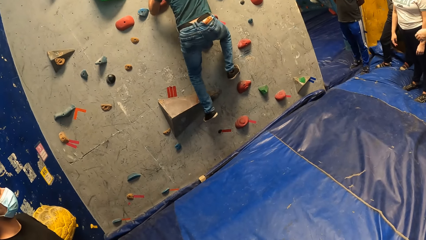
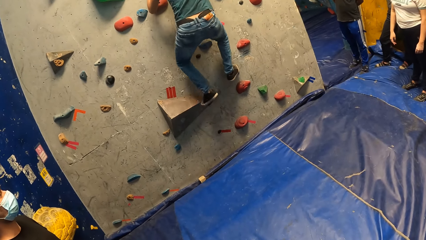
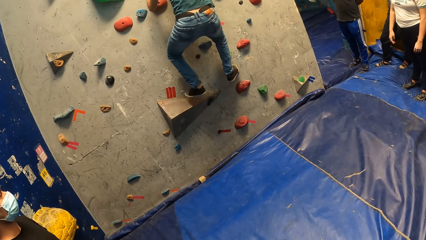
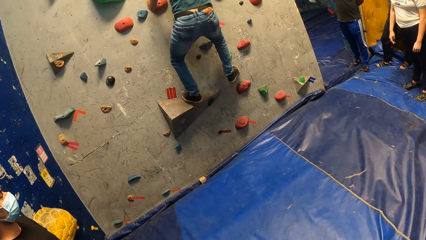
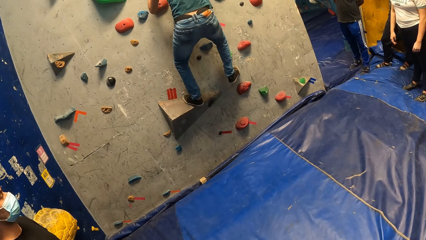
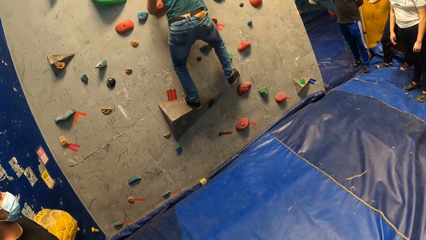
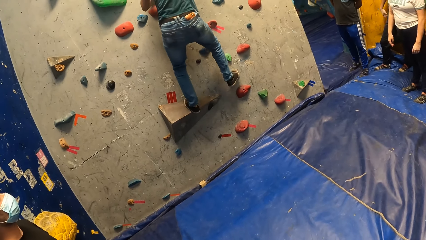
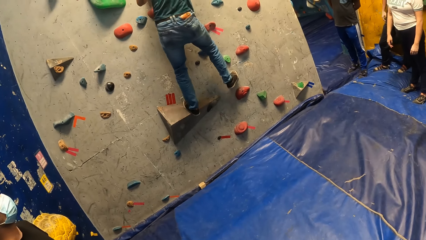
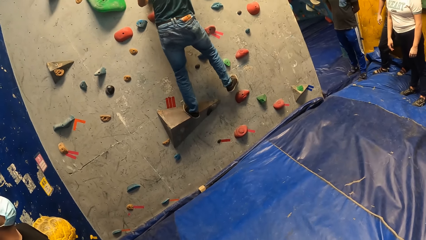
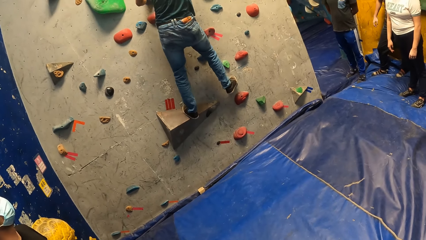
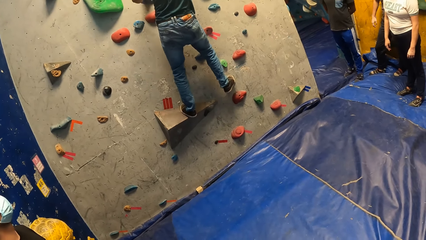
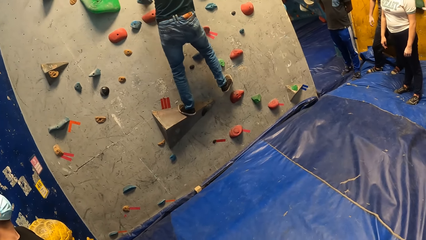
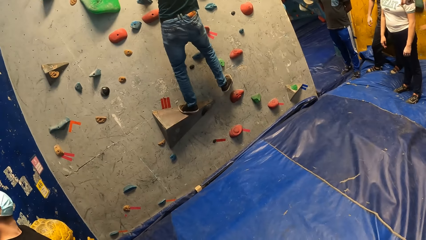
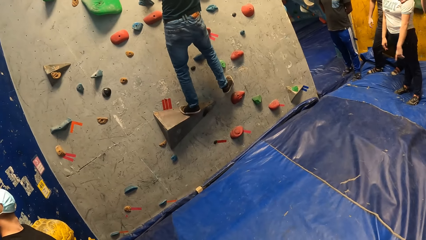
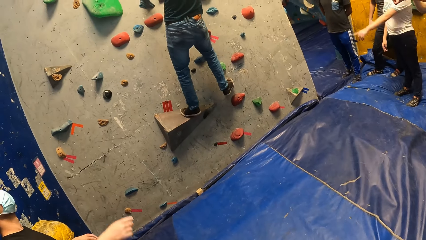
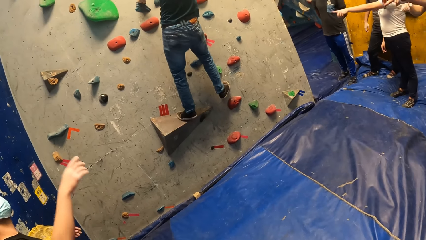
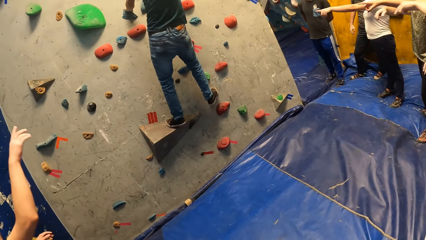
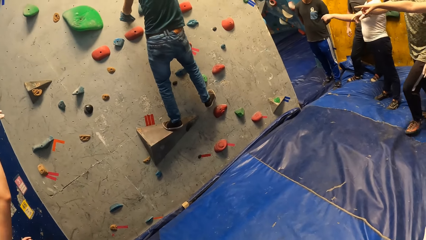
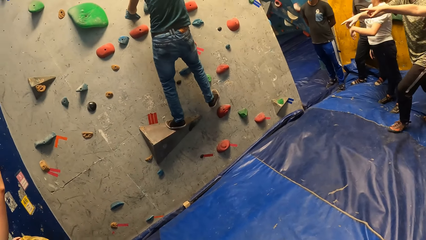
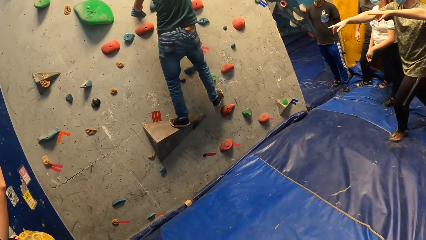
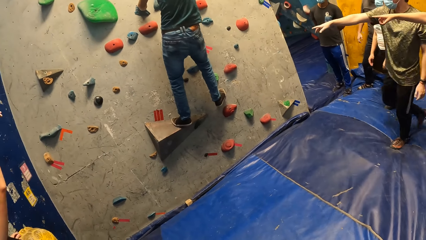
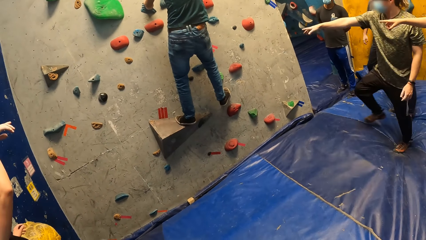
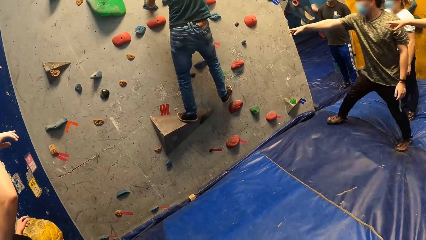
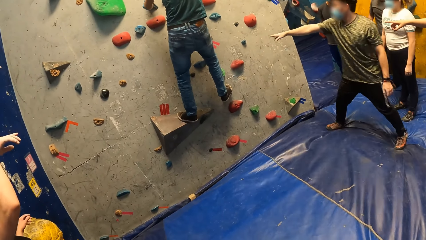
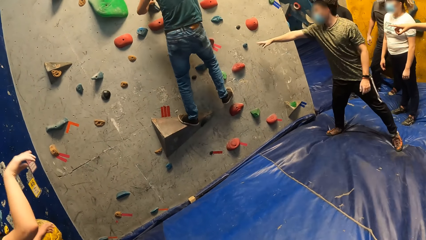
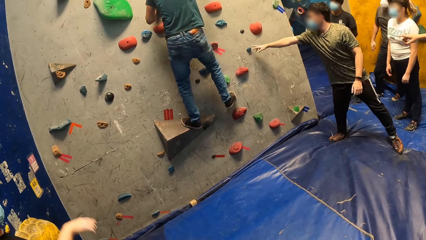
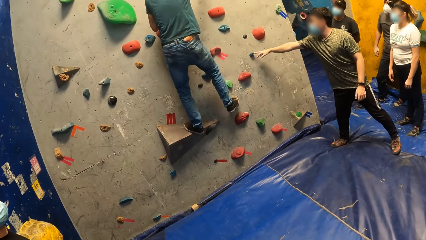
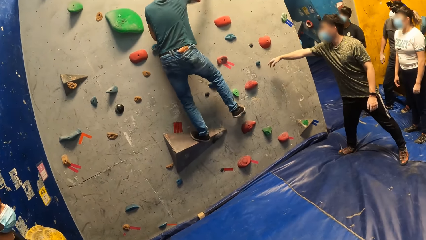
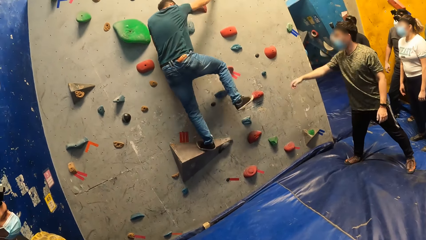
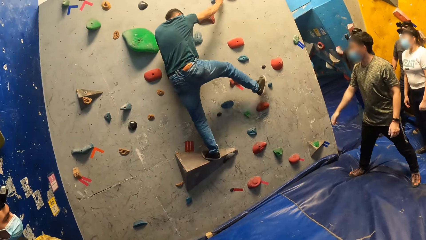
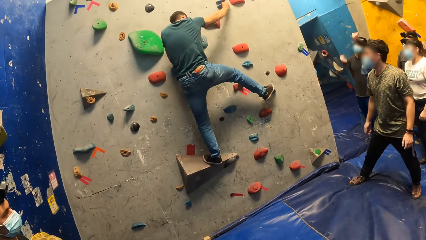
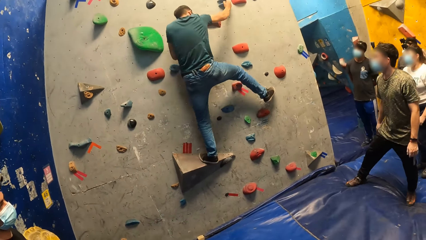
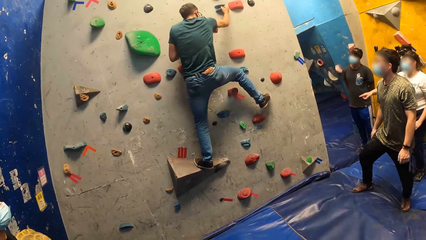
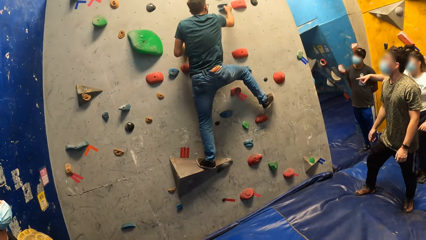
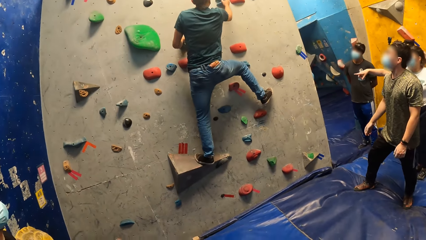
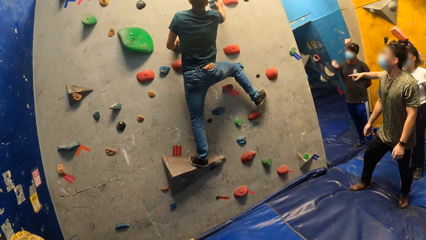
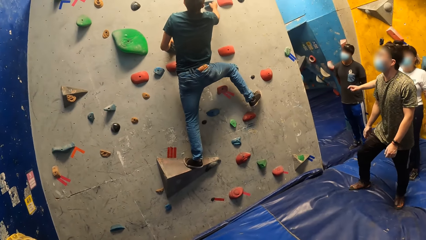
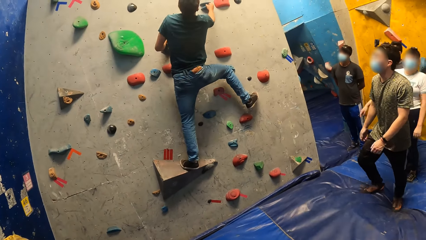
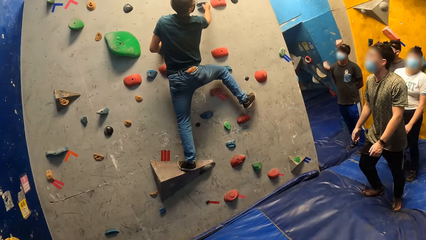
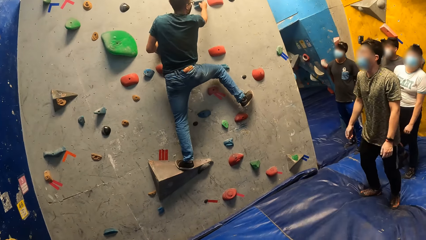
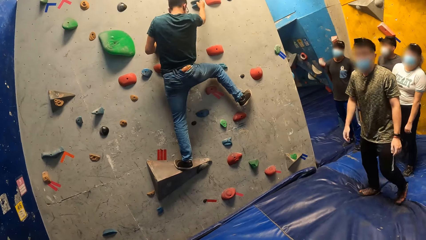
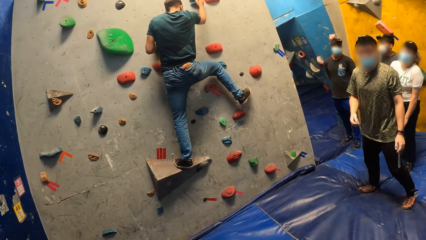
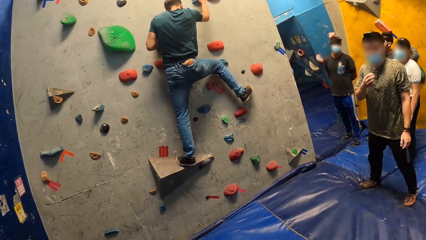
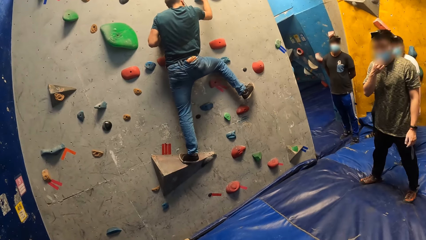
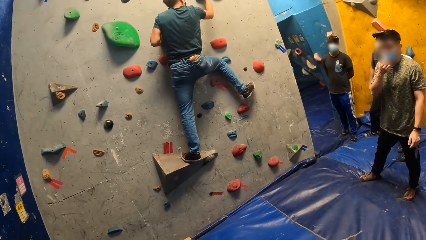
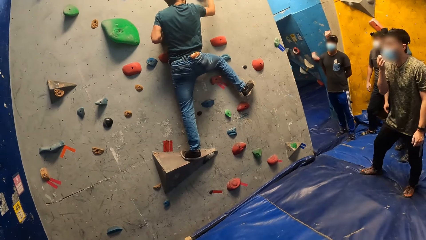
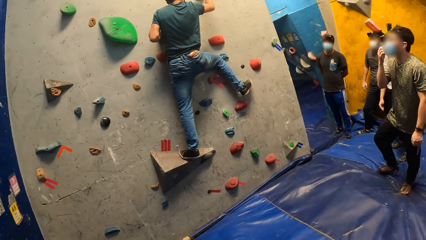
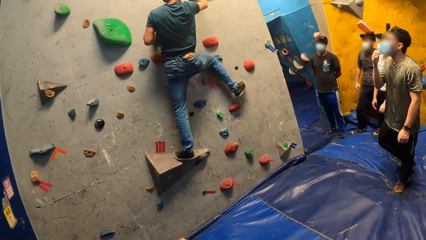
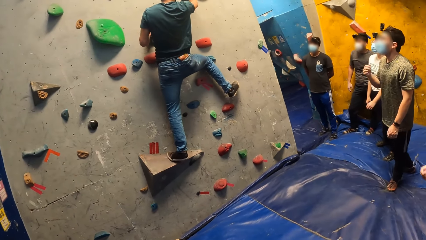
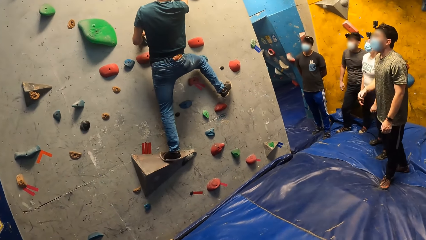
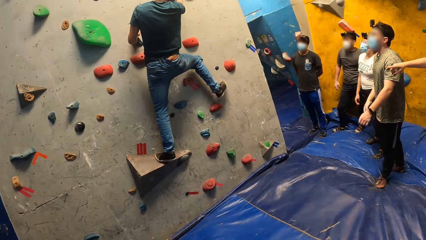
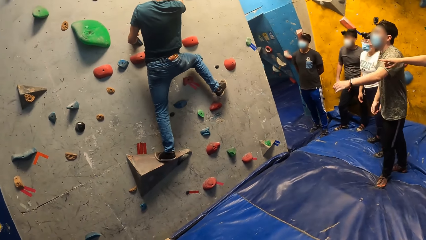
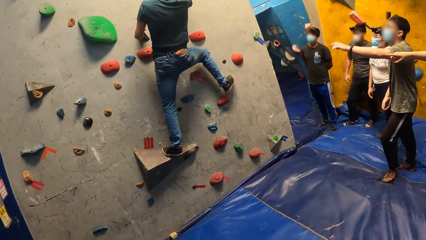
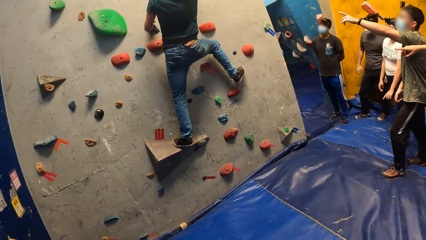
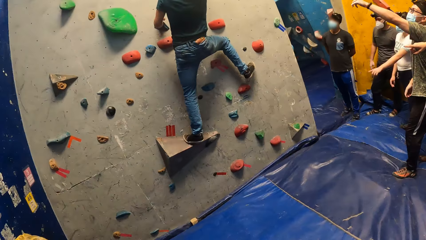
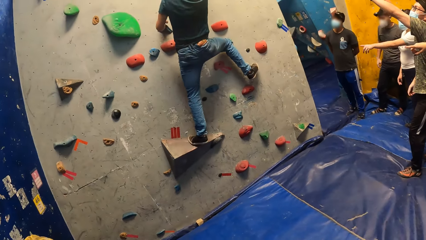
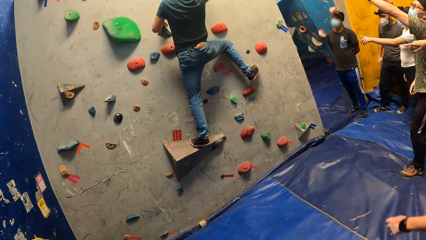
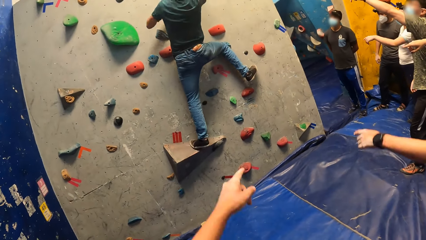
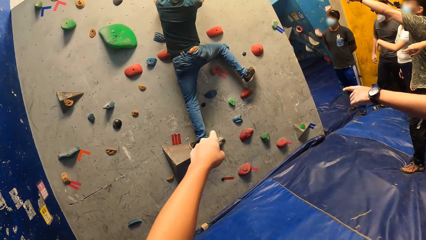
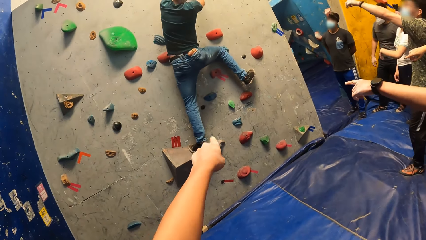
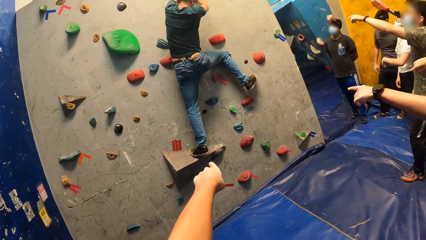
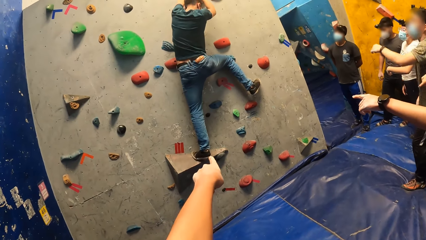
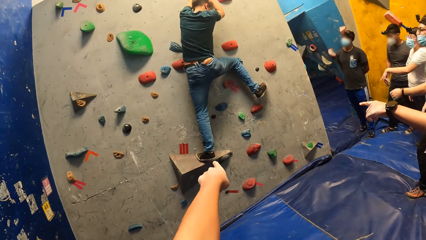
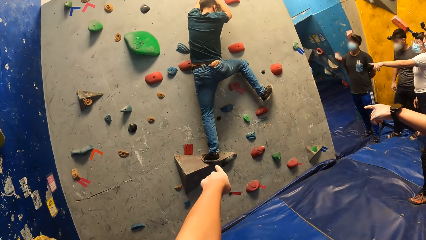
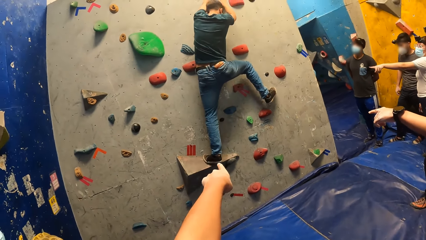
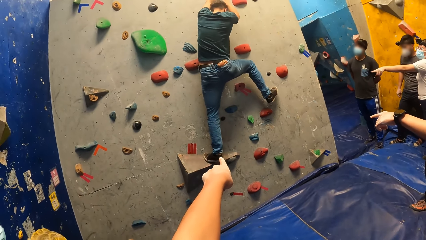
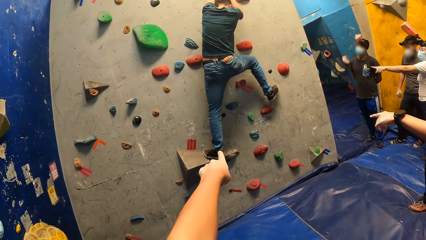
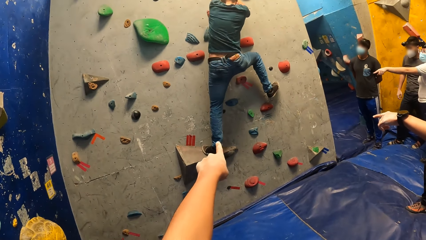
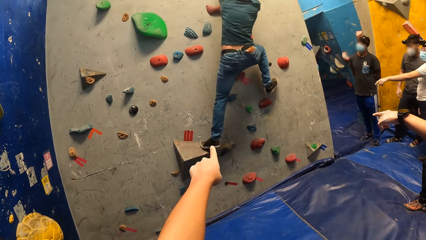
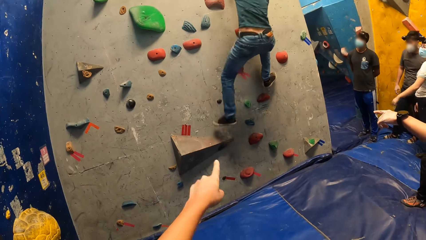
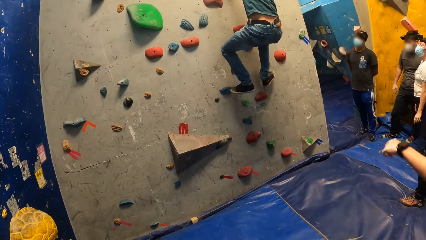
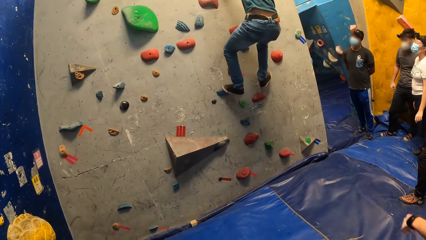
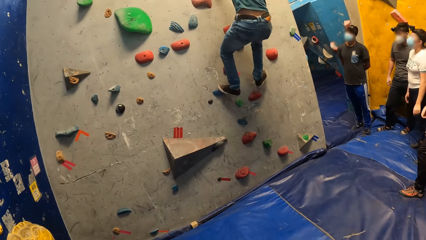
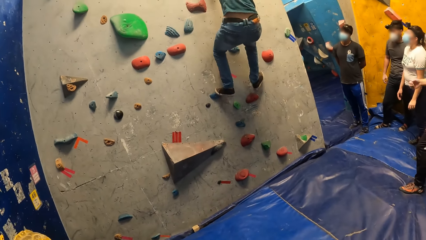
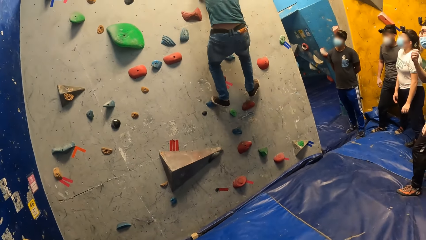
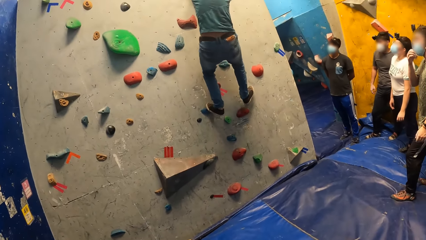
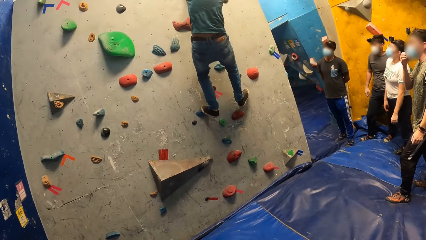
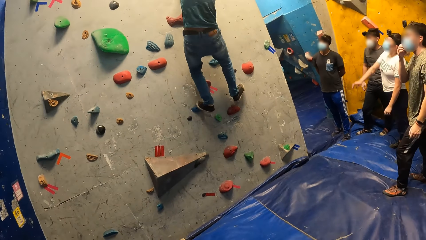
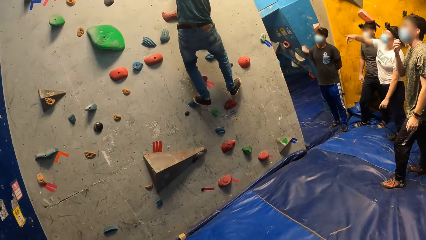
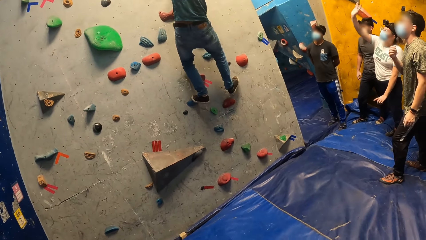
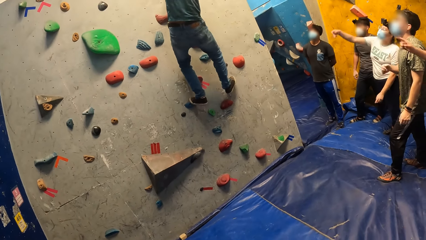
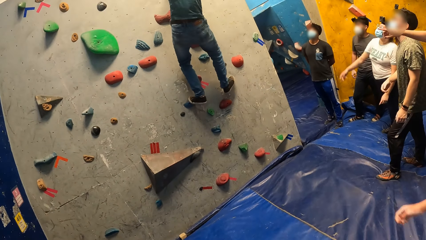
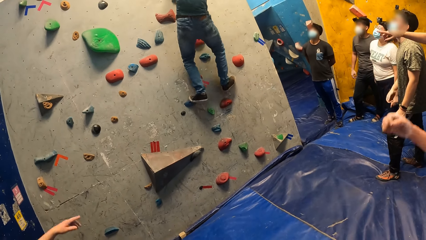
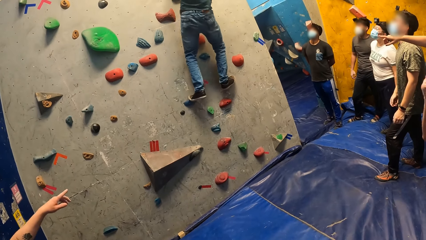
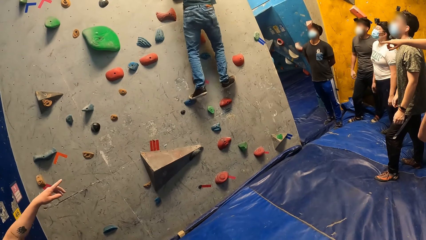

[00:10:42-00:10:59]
A person climbs the bouldering wall. Another person points at the boulders. A third person points at the boulders. A fourth person points at the boulders. The fourth person touches the boulder with the middle finger. The first person climbs the bouldering wall. The fourth person points at the boulders. The third person points at the boulders. A fifth person points at the boulders. A sixth person points at the boulders. A seventh person points at the boulders. The first person climbs the bouldering wall.
